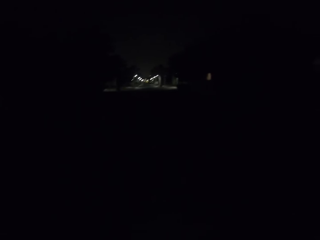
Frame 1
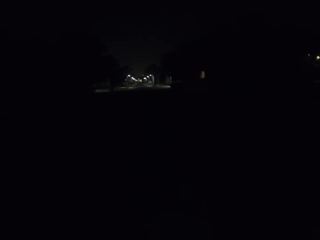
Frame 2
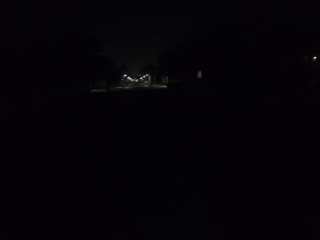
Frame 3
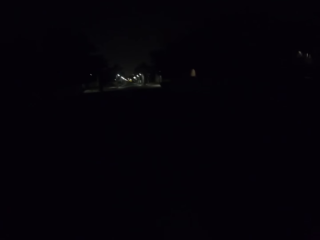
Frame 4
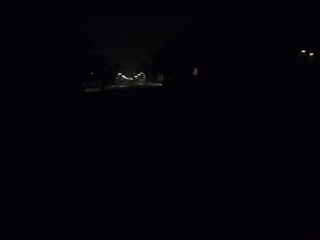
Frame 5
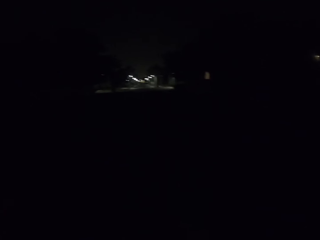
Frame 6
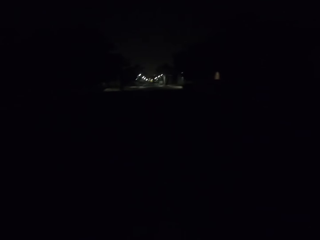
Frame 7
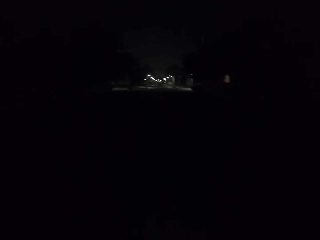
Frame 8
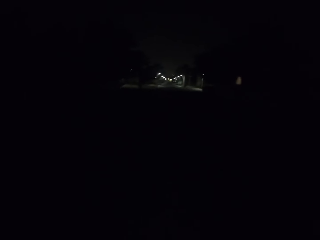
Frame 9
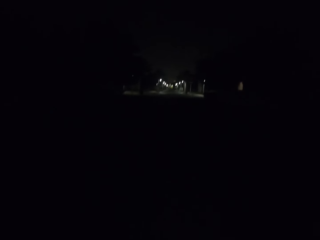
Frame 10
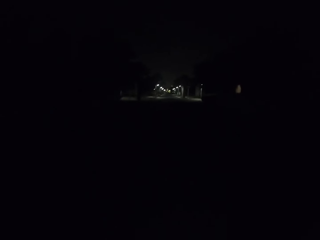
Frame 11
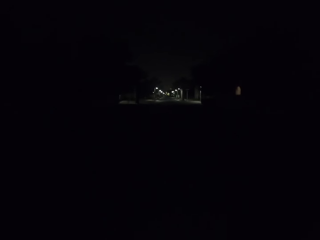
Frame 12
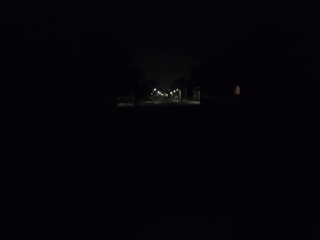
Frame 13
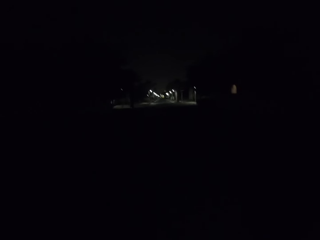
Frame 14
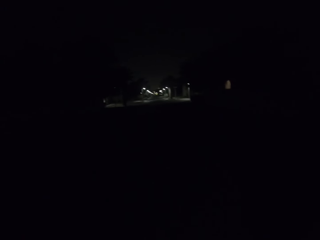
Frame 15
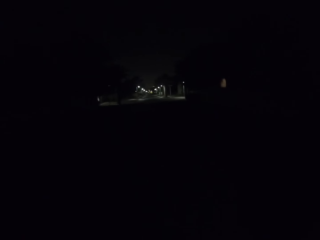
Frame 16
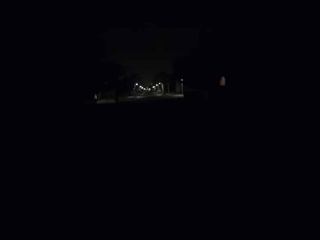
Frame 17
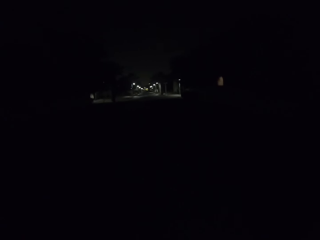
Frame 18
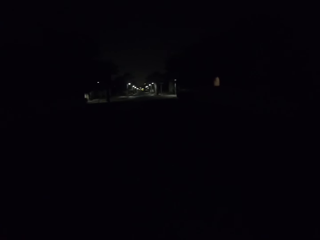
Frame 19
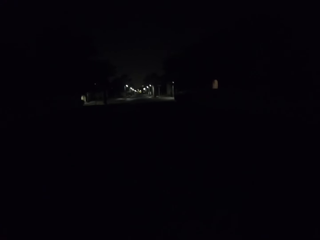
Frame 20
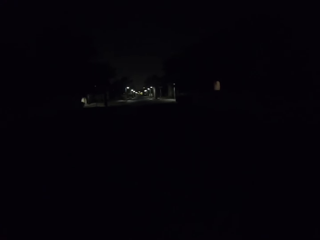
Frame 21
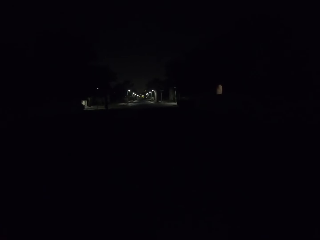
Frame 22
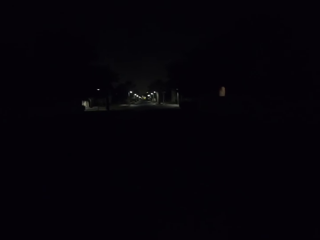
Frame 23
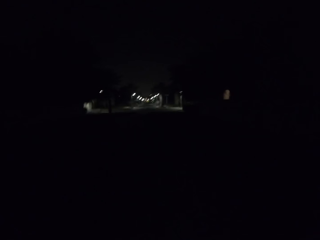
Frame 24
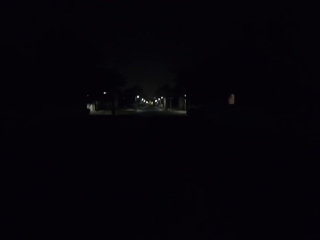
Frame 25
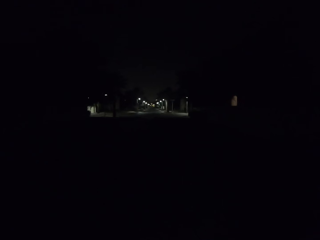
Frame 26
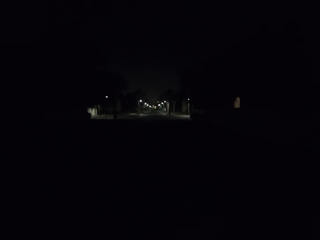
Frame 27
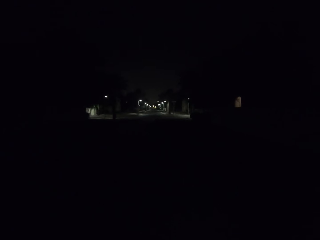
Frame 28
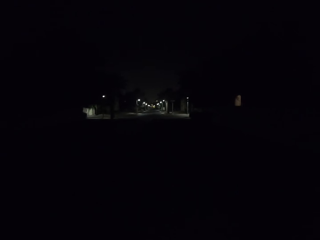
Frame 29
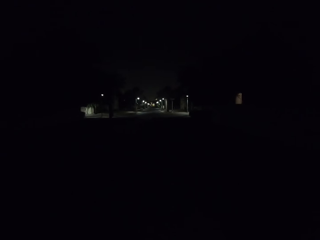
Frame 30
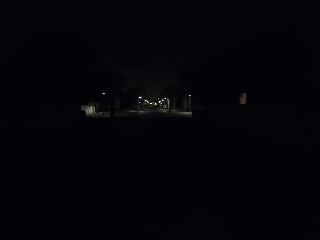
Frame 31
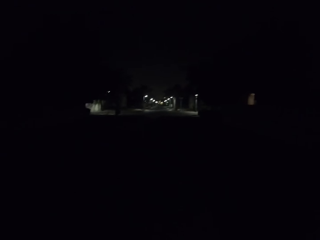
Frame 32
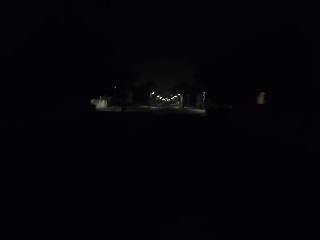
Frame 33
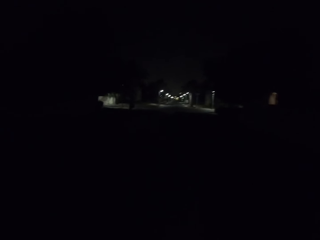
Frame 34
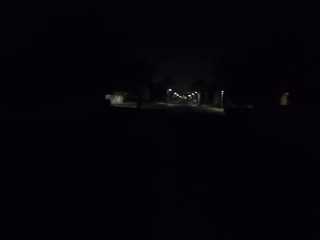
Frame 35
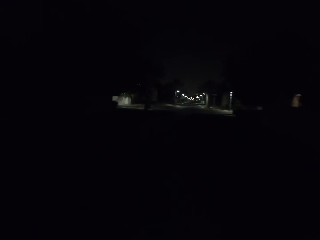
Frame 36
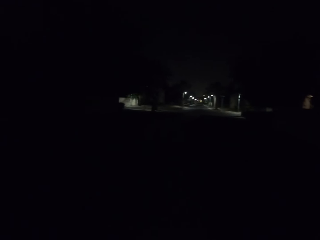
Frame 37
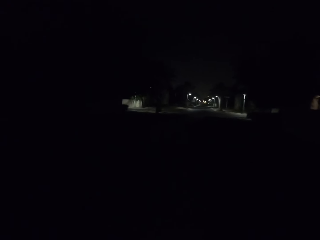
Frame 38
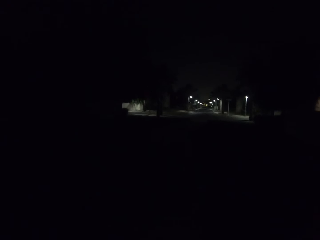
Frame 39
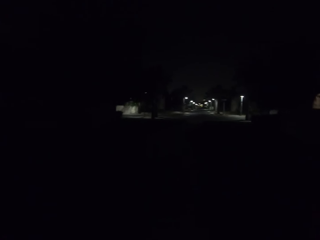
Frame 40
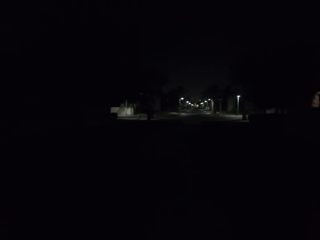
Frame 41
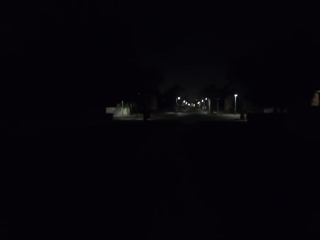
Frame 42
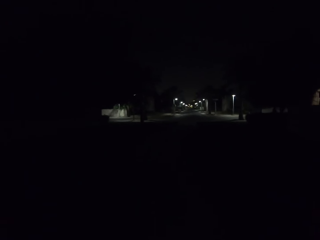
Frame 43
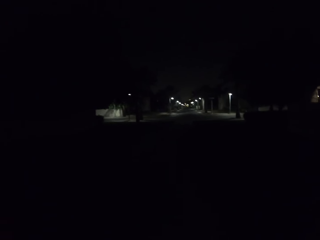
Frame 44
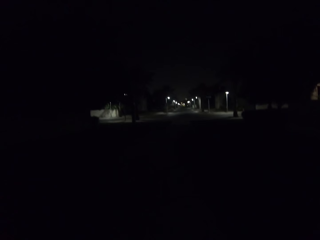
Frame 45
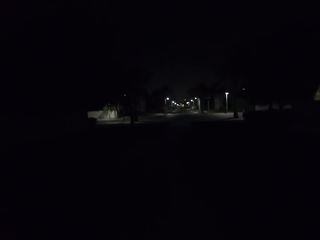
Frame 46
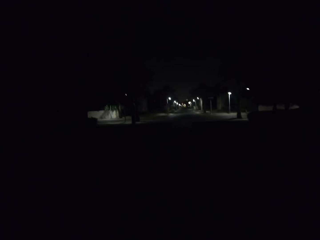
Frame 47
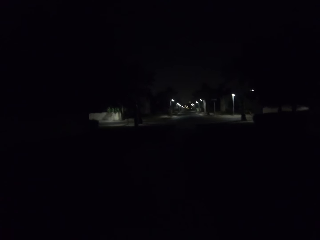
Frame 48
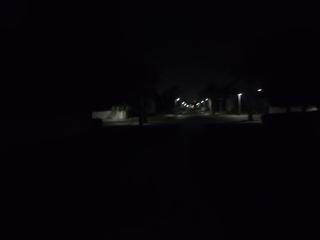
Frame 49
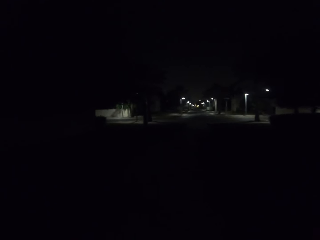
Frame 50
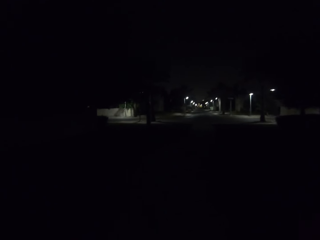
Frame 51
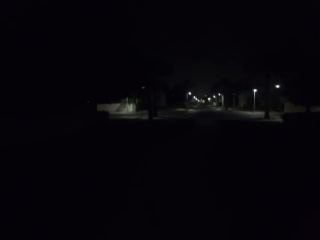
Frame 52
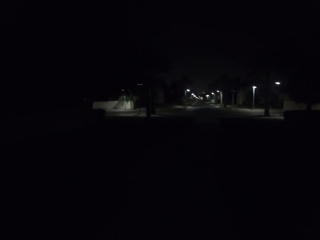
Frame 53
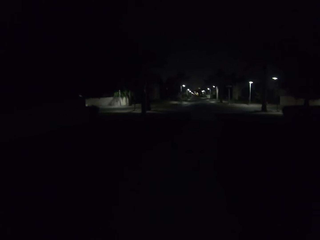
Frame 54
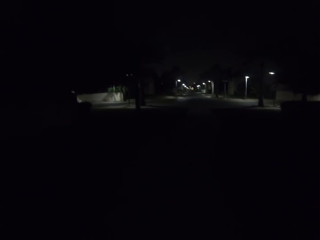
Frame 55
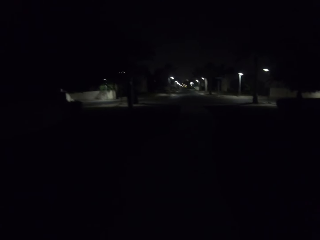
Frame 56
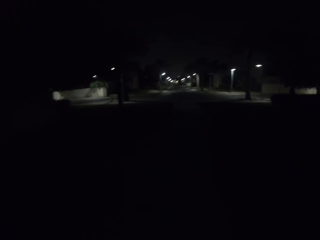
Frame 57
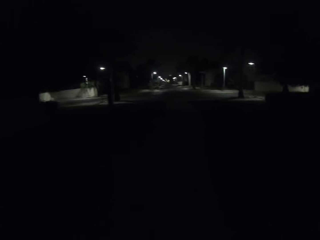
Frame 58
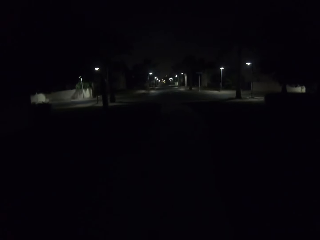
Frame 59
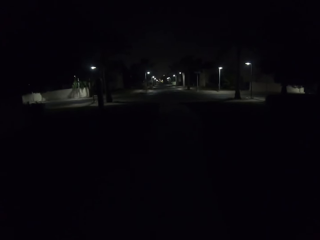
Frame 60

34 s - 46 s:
The camera wearer rides a bicycle.

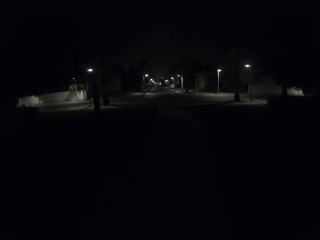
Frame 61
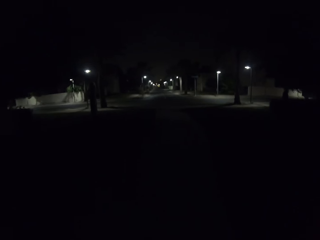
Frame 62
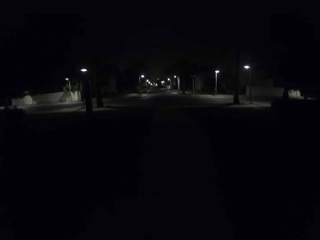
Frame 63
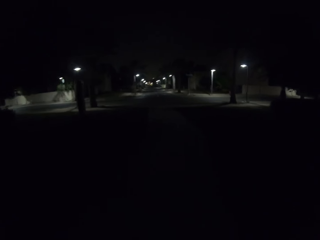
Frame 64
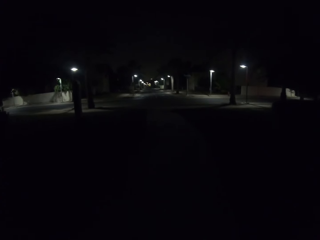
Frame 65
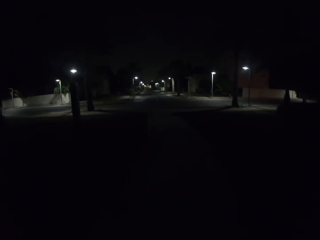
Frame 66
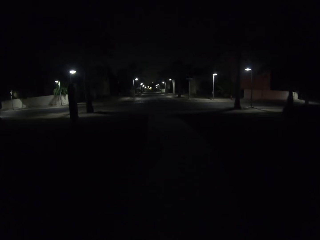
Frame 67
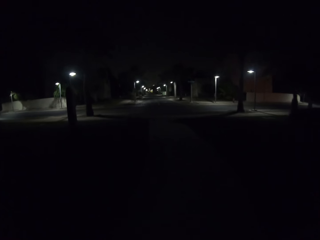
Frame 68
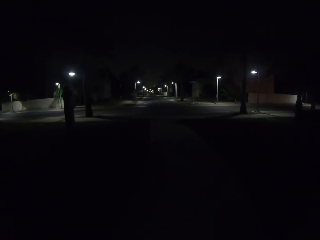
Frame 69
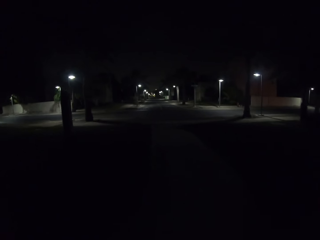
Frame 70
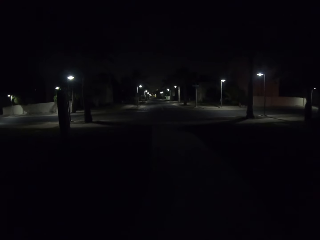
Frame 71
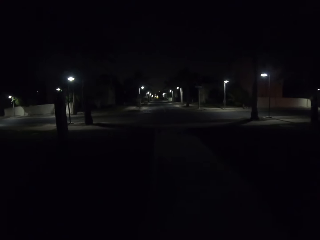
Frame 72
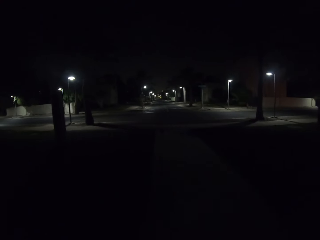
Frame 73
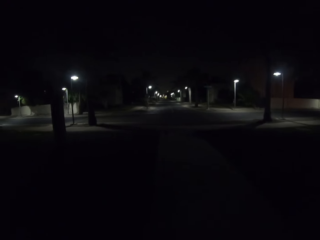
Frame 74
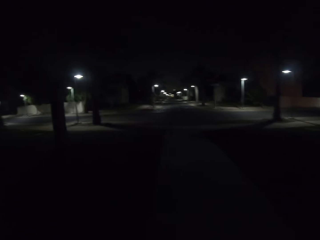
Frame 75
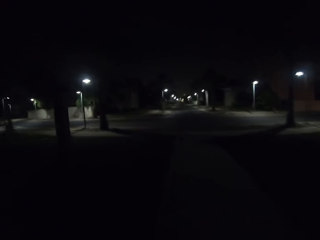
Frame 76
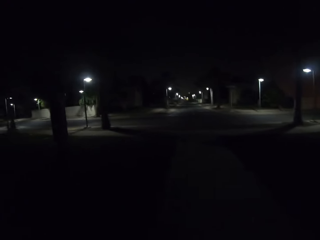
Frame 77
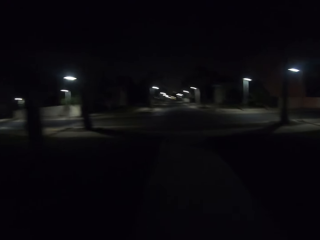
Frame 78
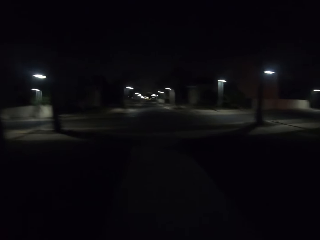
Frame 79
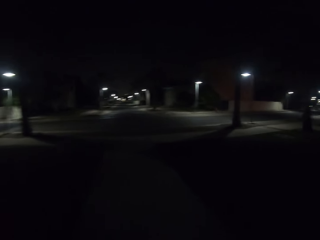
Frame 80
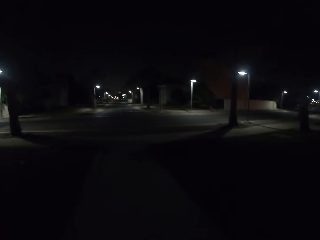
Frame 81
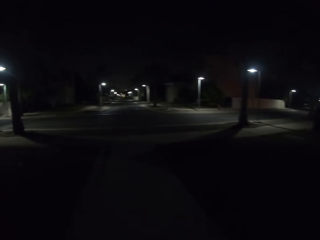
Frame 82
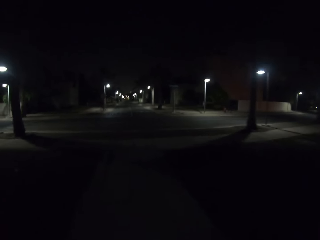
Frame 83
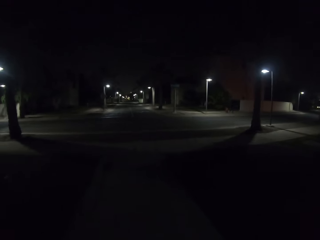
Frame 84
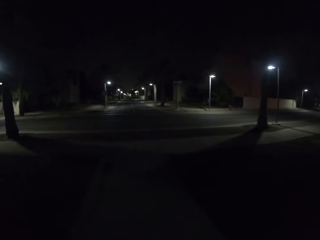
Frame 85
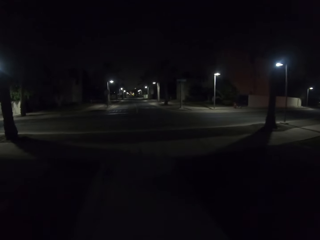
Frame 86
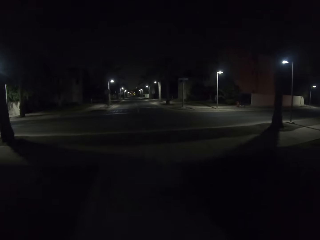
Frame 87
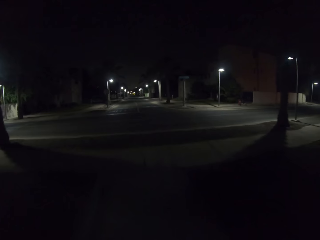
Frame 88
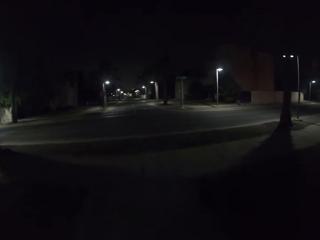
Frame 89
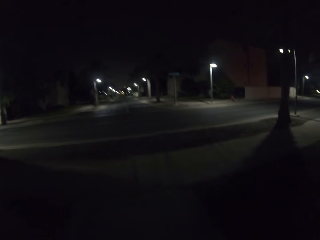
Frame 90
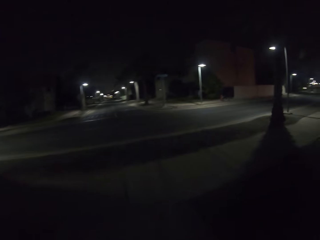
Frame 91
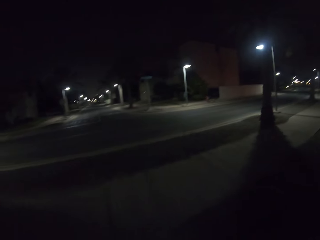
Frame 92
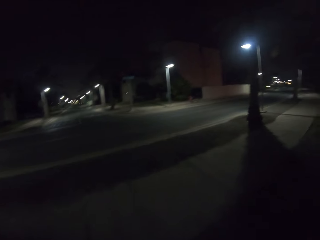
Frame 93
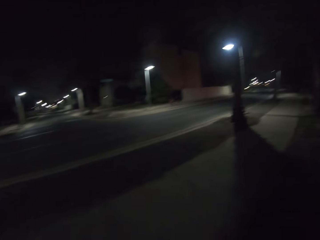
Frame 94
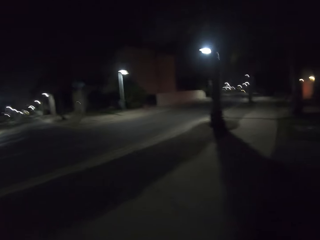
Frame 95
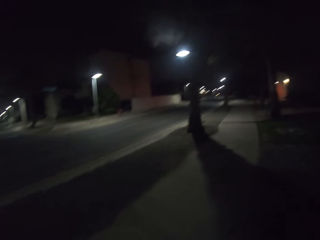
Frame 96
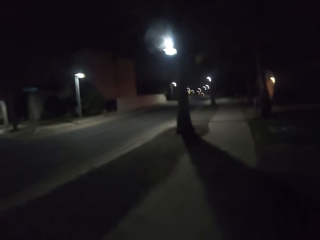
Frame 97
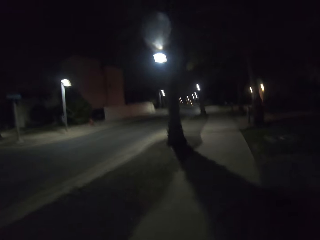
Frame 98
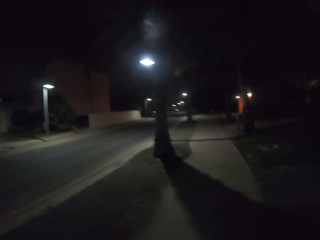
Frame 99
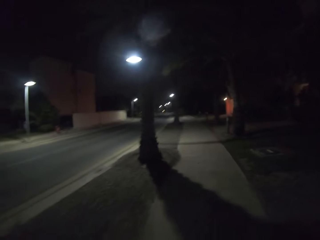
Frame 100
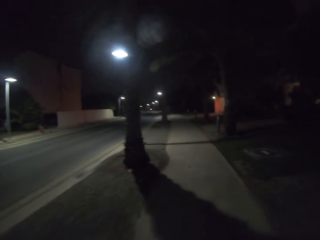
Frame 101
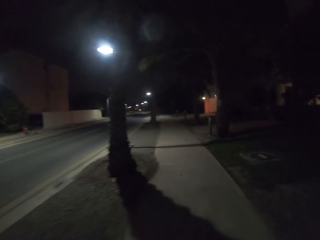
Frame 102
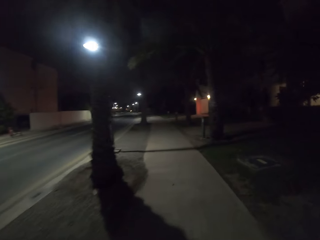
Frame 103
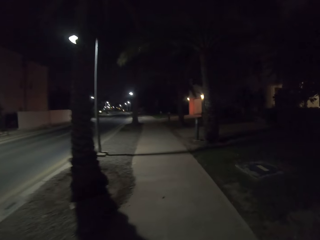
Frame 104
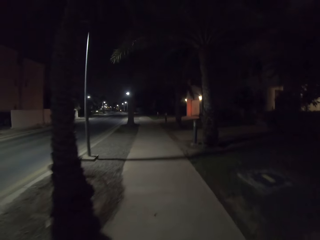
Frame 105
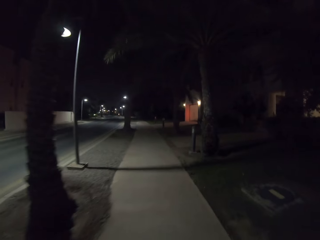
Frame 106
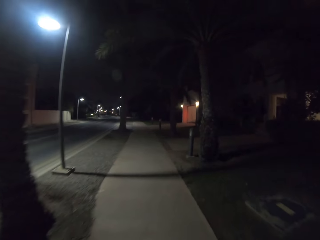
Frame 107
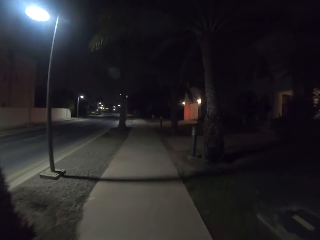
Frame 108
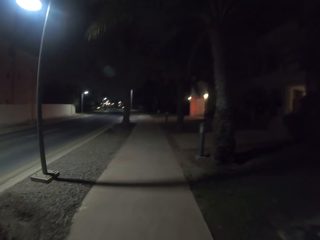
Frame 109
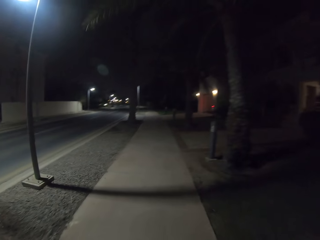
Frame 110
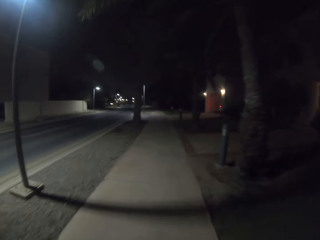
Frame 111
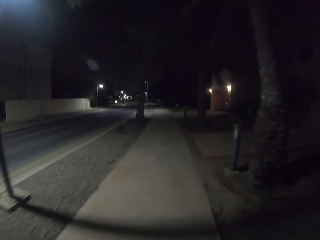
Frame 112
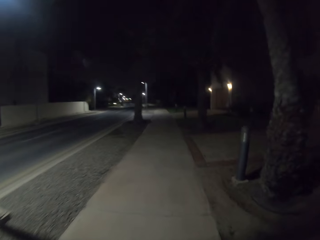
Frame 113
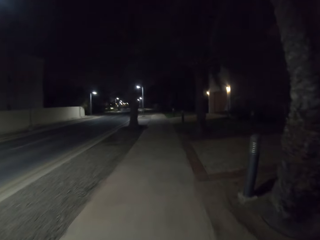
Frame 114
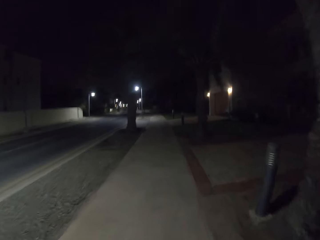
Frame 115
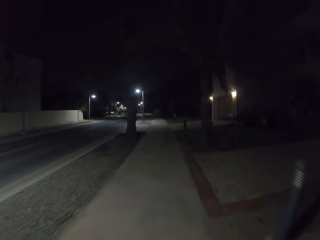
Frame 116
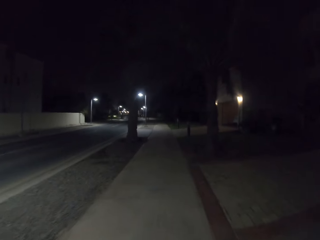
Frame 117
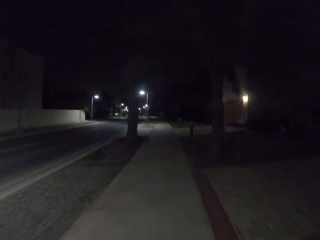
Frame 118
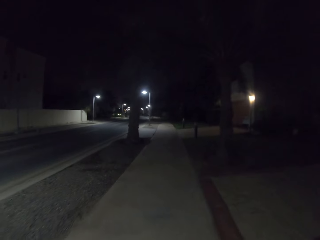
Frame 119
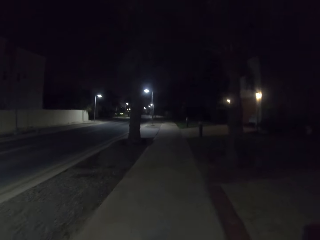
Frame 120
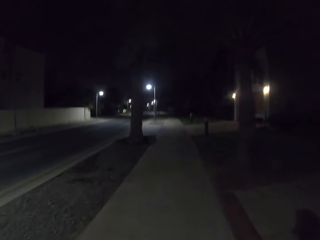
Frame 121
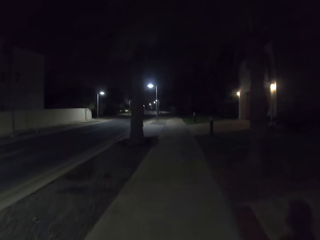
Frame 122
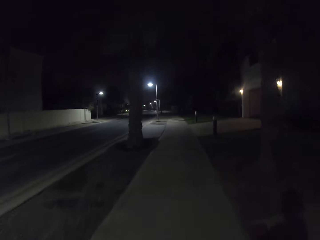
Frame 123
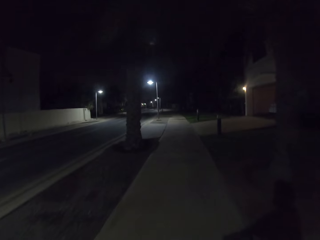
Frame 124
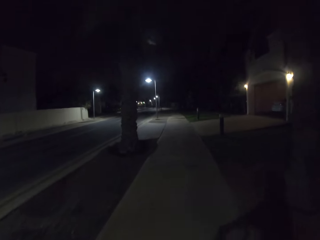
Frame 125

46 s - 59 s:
The camera wearer cycles.
